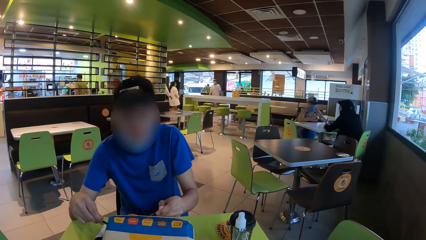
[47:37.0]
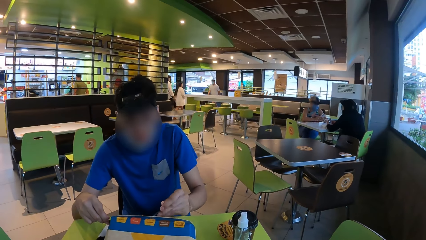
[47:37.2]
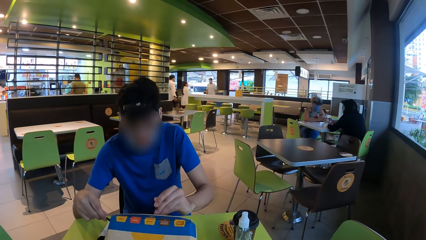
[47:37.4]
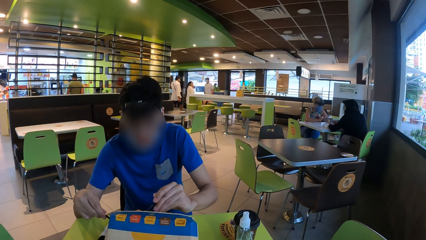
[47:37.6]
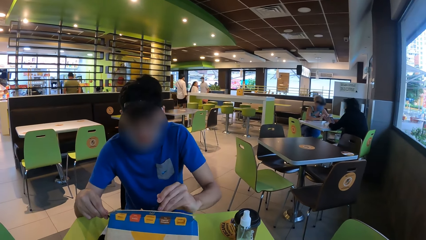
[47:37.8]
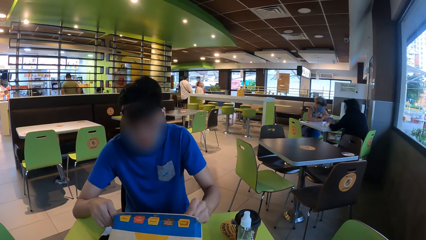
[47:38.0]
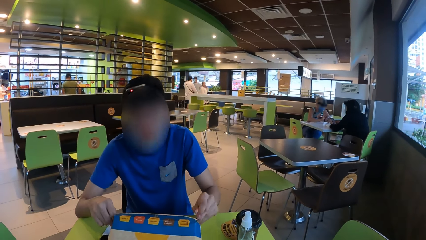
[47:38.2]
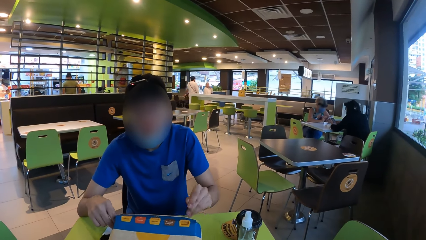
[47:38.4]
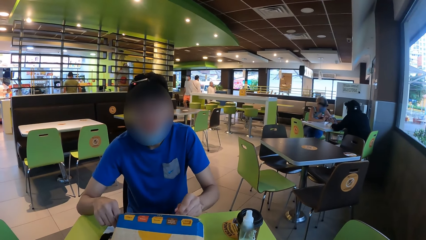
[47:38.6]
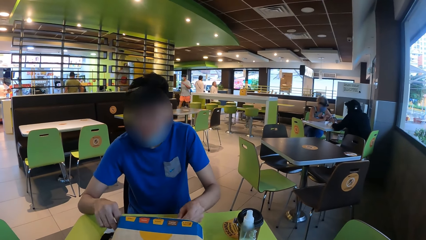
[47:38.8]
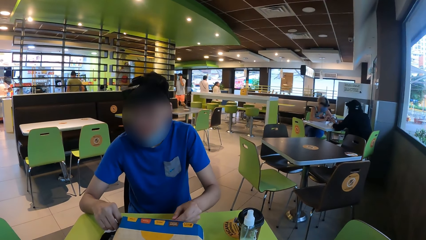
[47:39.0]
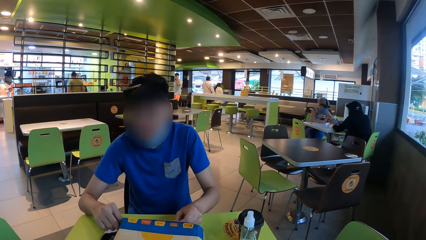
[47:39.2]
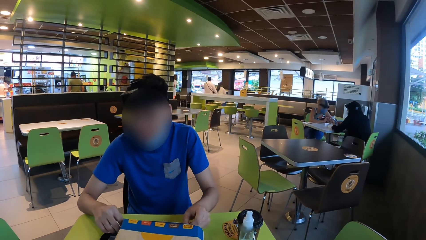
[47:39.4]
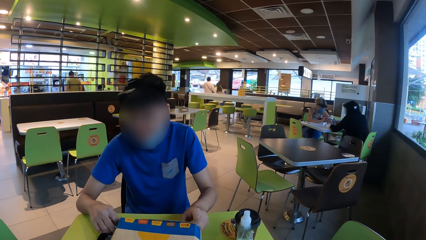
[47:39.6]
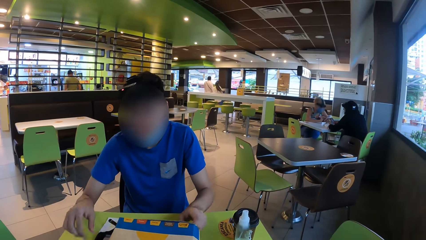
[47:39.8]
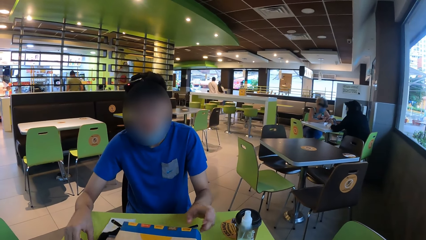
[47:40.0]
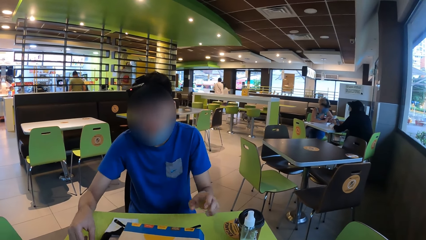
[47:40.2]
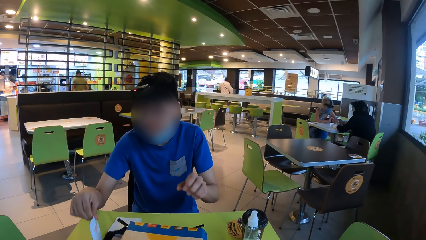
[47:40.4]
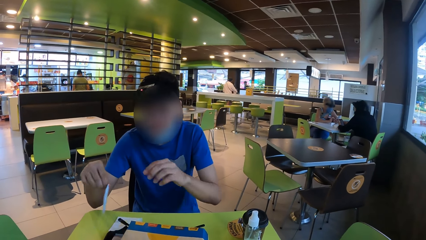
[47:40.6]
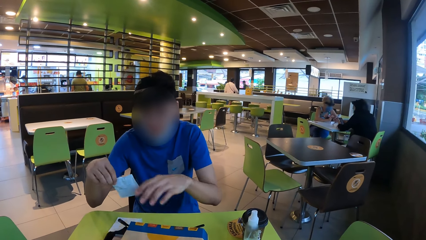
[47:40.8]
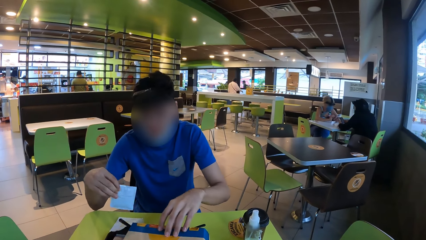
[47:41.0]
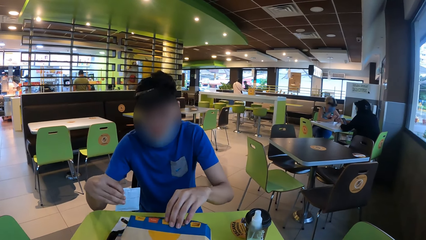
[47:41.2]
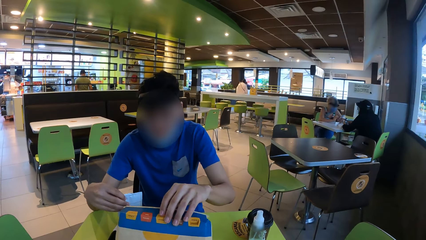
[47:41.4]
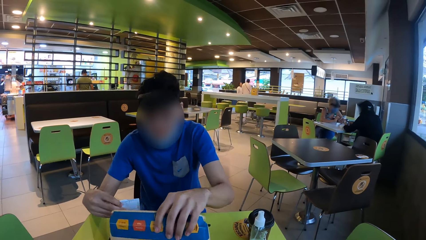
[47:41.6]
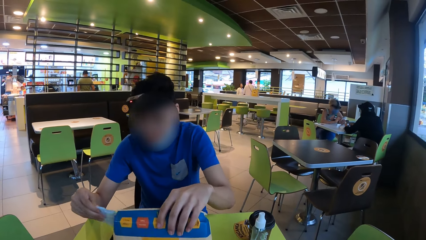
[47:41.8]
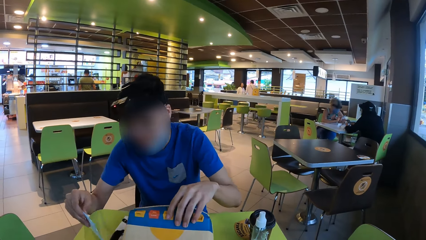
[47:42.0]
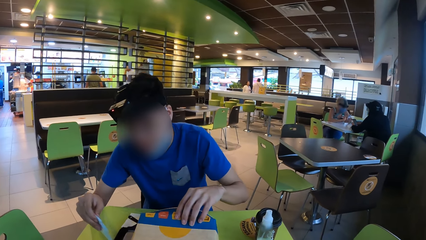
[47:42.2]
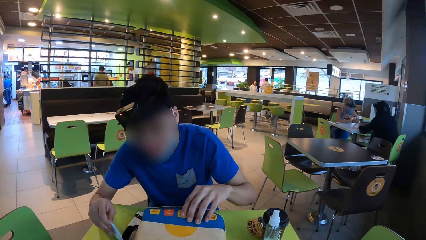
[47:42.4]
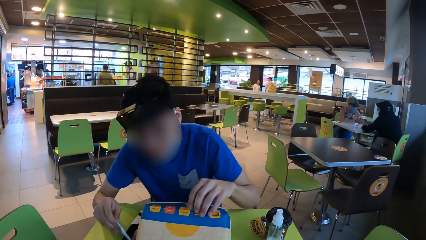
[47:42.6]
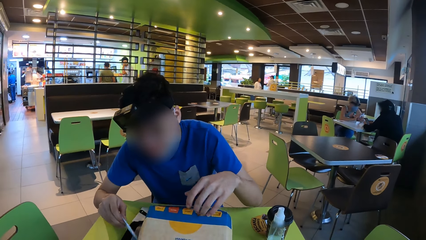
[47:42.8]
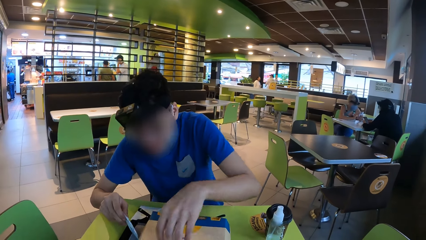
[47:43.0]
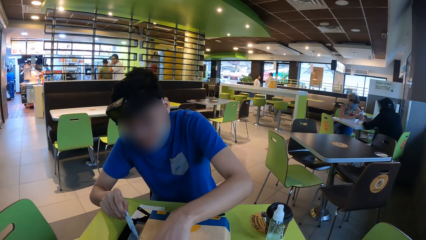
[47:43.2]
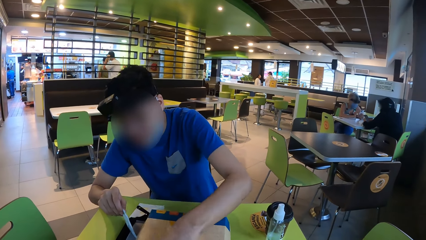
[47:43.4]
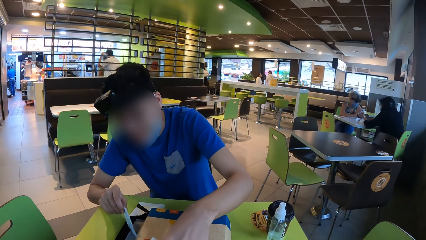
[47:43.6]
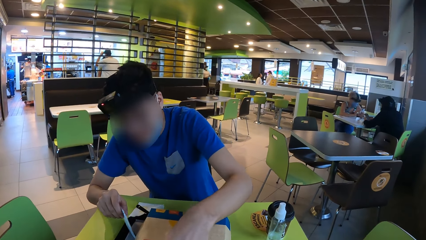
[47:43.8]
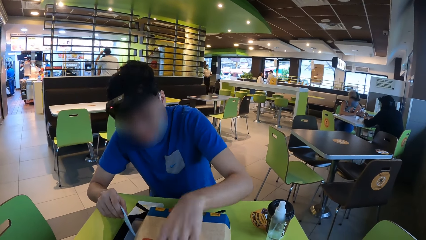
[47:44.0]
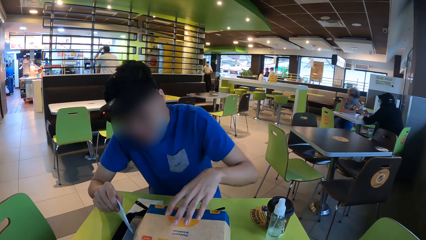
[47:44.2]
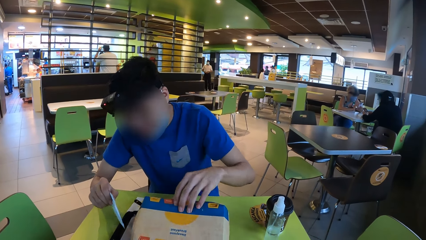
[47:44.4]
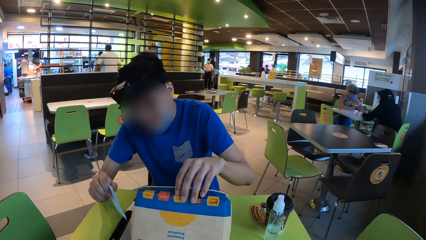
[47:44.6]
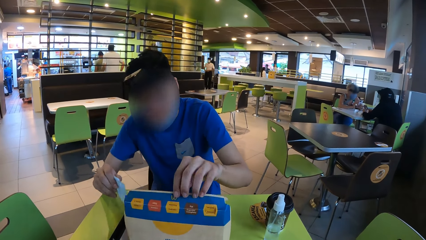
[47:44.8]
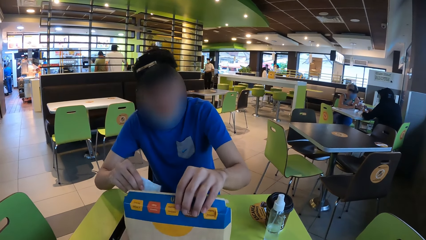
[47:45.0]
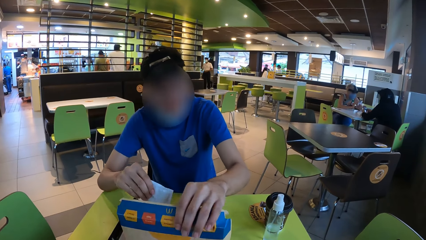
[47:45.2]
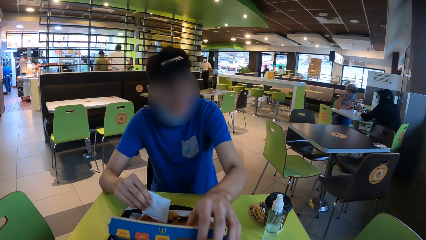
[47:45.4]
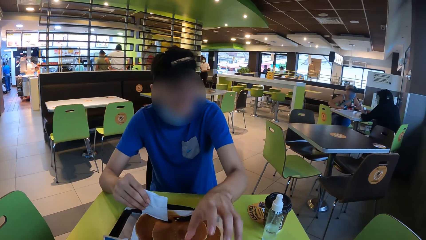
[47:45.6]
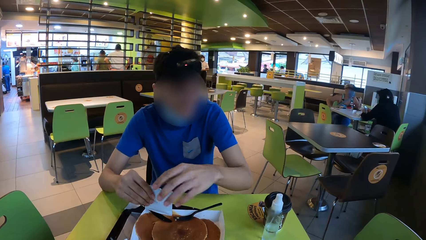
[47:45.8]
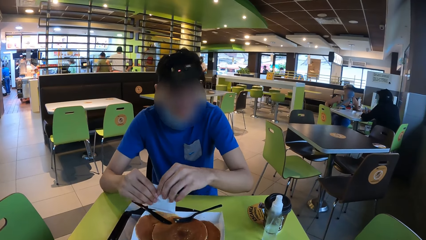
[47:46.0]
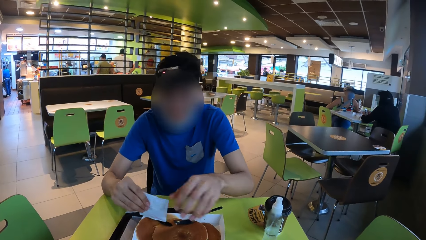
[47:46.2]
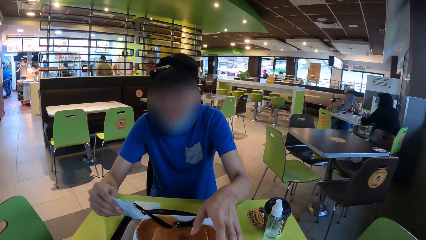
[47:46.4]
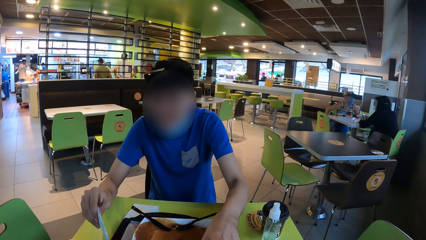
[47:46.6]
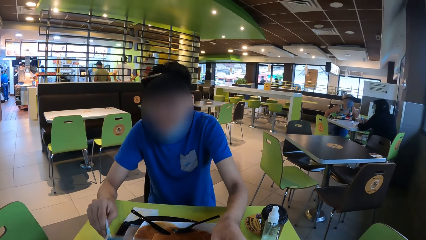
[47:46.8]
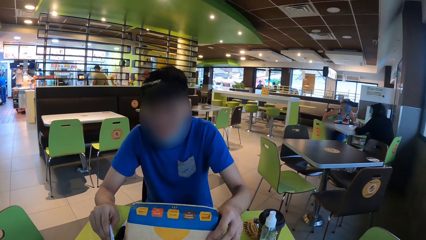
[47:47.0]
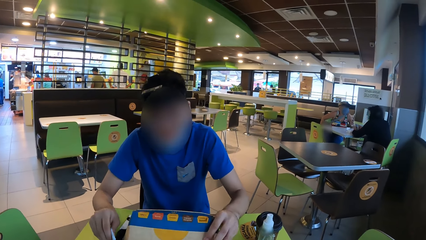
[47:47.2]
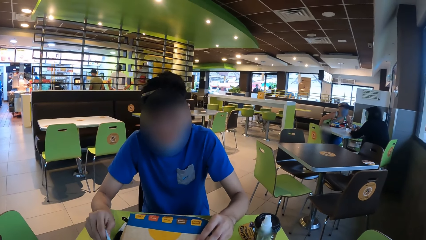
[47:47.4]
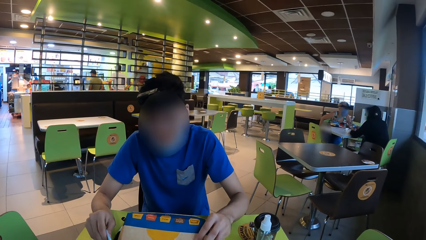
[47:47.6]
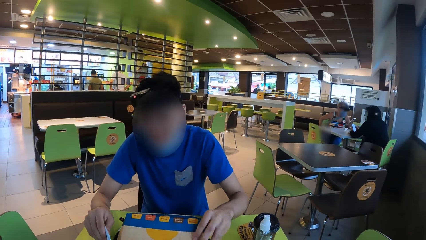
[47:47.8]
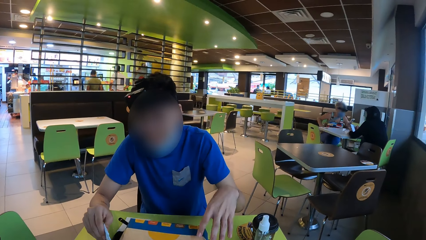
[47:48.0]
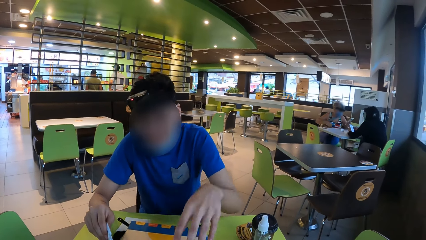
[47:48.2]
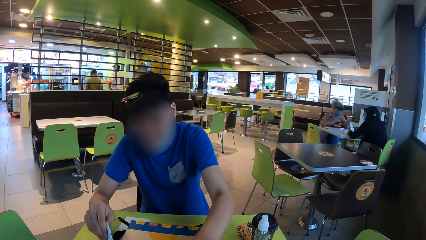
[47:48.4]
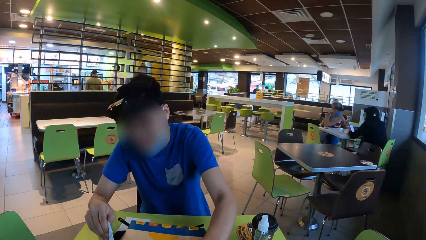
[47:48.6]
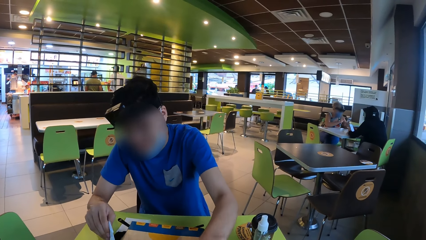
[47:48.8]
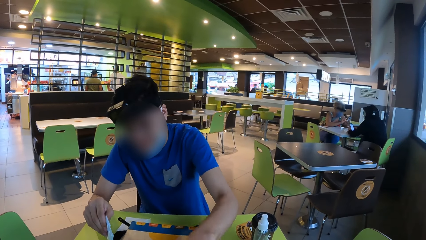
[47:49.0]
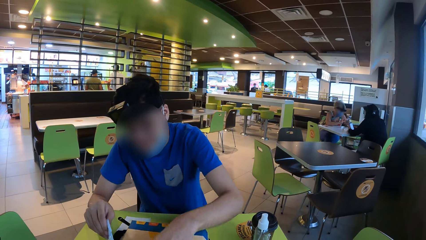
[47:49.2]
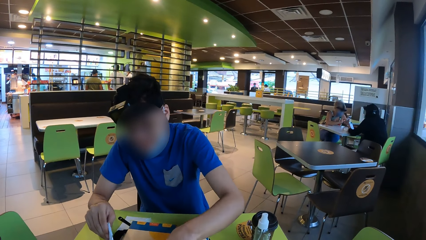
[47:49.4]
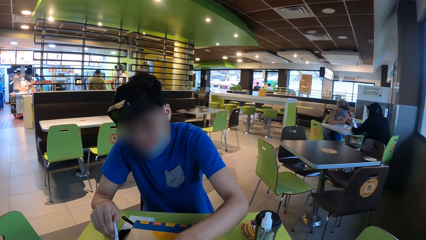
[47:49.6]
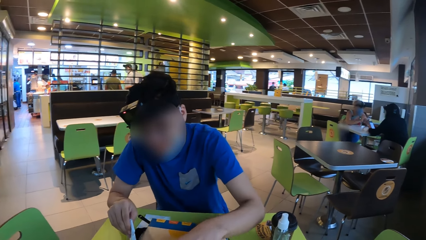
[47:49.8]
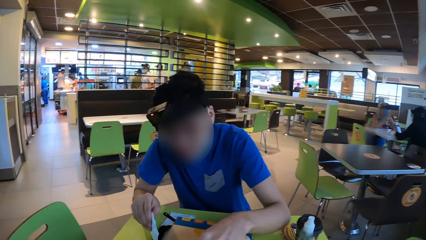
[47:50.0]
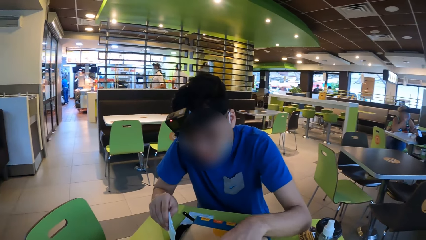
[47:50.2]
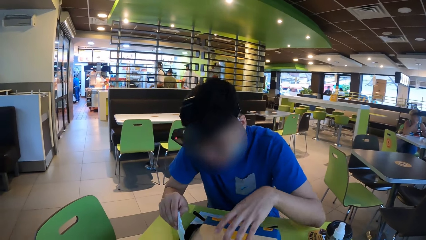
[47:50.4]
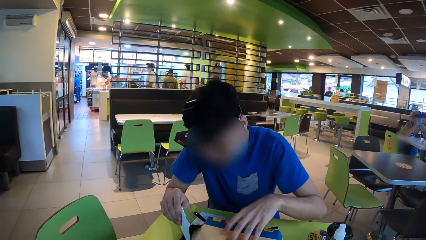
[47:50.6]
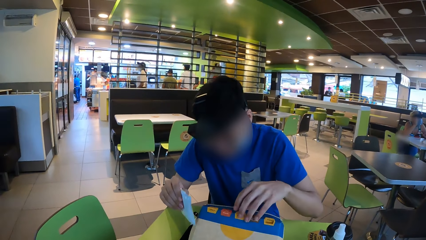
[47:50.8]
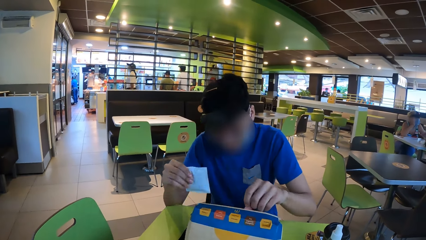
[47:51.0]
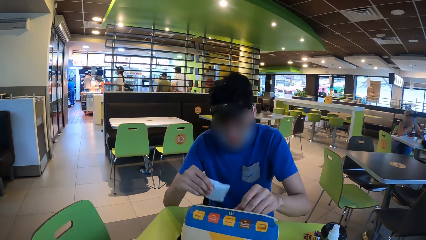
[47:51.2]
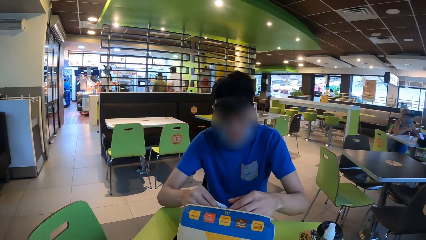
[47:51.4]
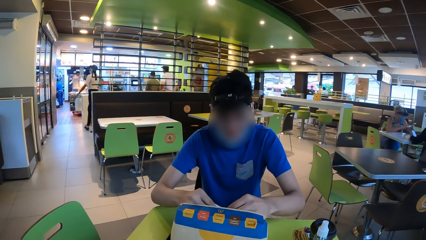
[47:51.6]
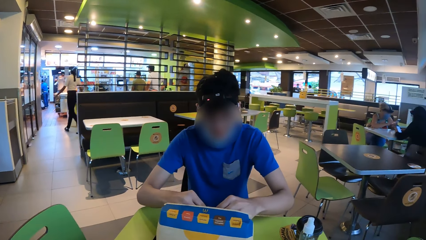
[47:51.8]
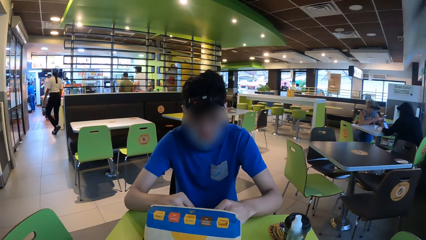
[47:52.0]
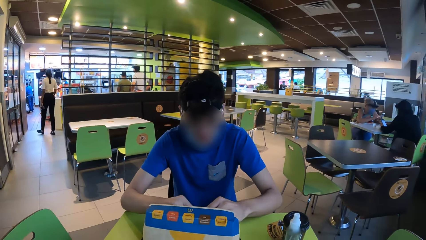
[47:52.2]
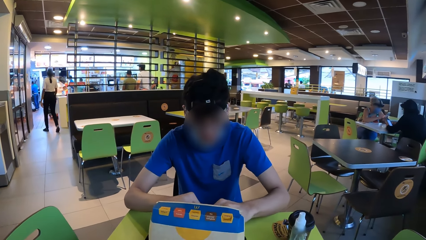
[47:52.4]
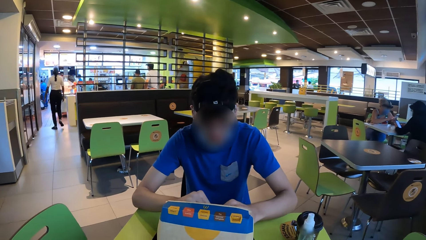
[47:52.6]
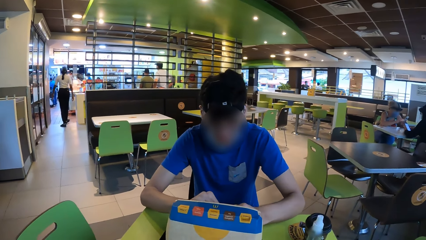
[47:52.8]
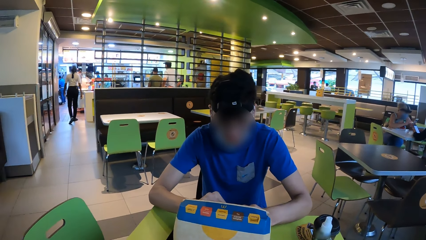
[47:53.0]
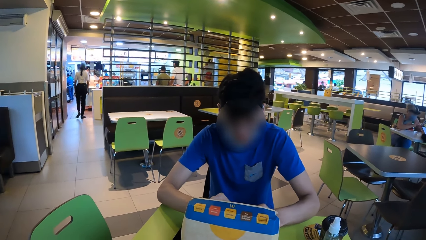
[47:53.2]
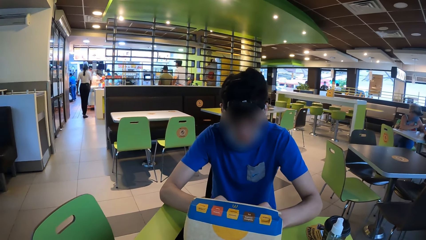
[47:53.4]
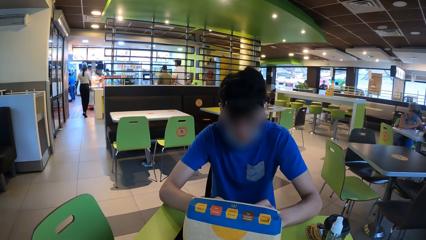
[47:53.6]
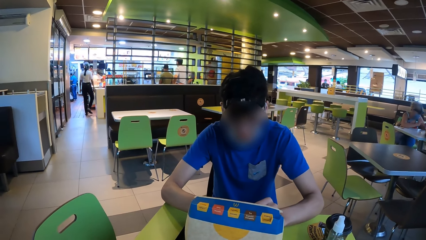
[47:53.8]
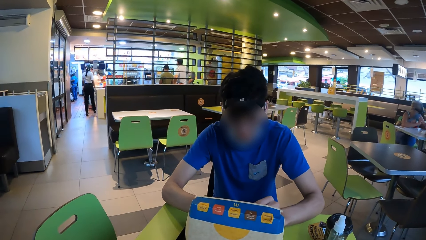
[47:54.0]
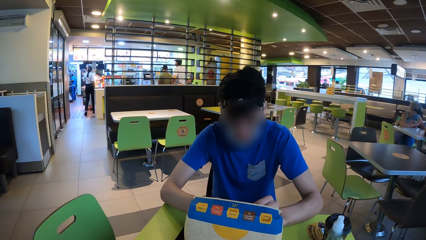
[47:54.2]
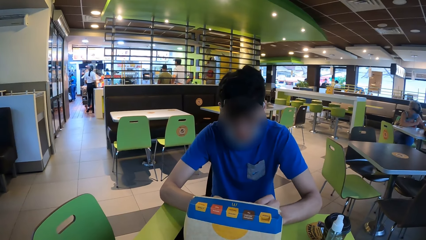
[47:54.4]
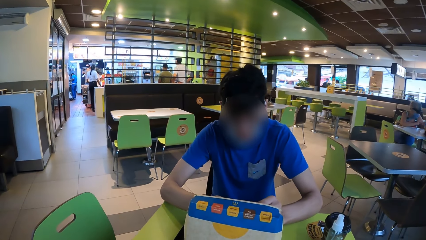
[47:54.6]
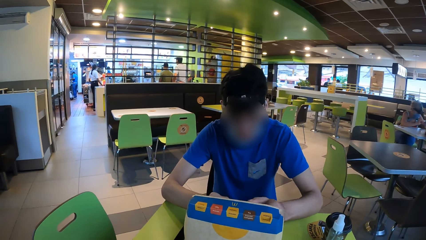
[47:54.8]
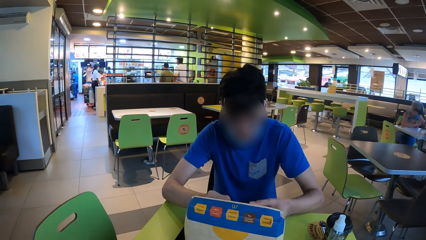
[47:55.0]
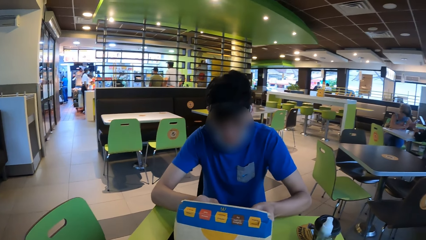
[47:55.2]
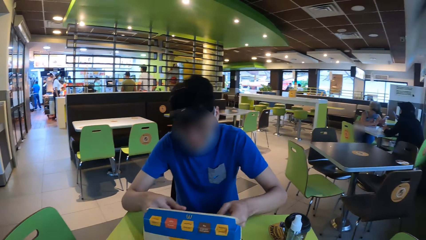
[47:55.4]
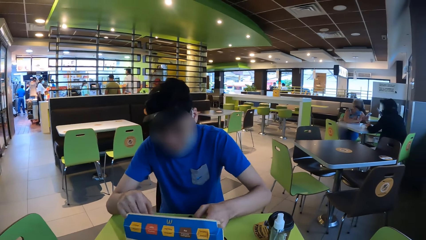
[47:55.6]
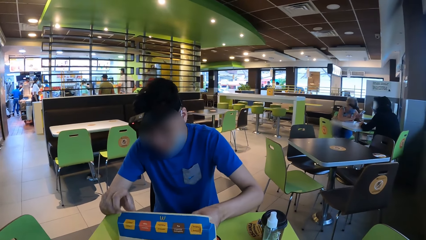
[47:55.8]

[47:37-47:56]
The man holds the spoon in the hand. The man holds the knife. The man picks up the packet from the table. The man opens the food box. The man opens the food box again. The man closes the food box. The man drops the knife. The camera wearer looks around. The man opens the food box. The camera wearer looks around. The man holds the packet in the hand.
